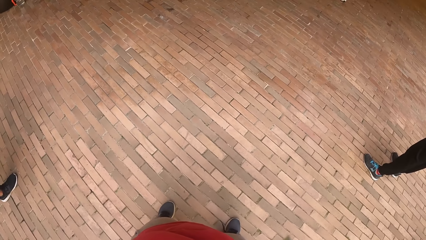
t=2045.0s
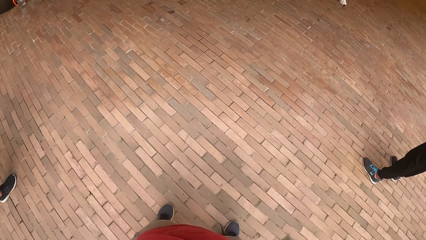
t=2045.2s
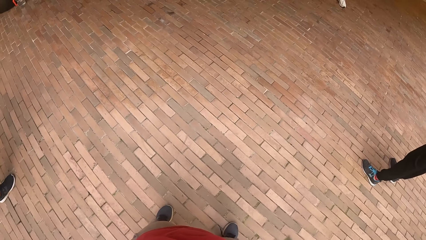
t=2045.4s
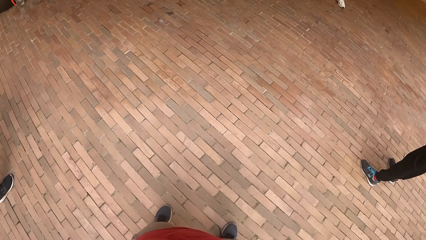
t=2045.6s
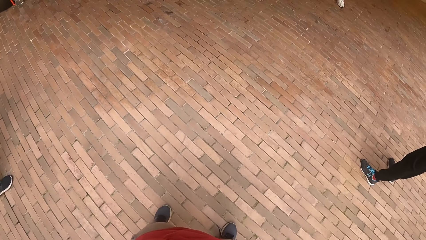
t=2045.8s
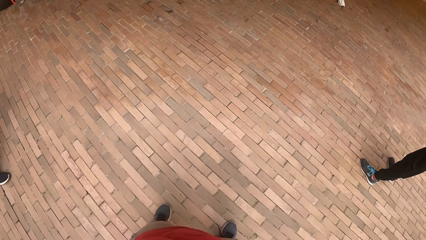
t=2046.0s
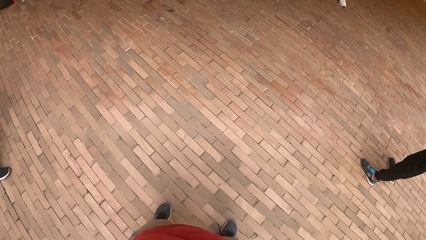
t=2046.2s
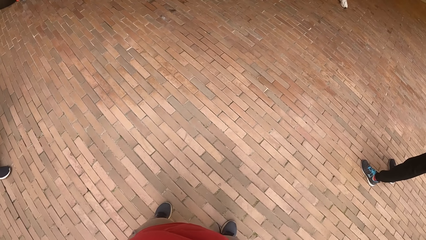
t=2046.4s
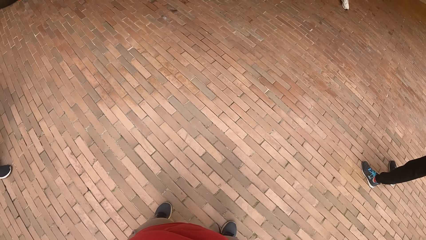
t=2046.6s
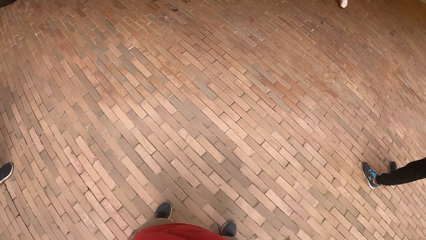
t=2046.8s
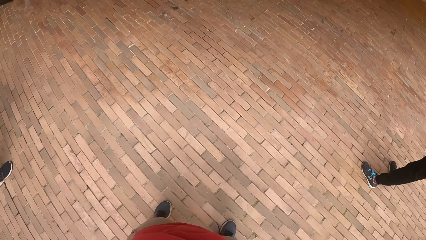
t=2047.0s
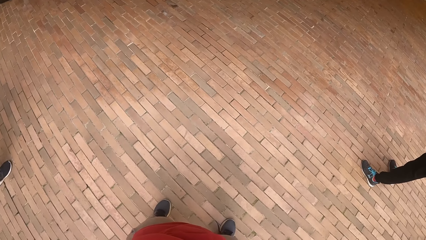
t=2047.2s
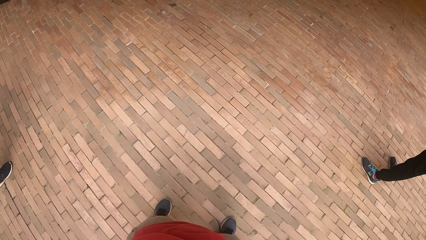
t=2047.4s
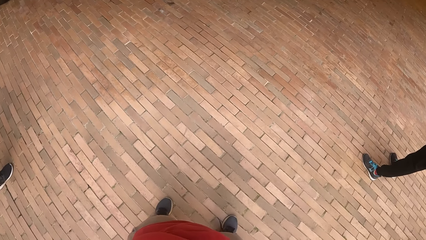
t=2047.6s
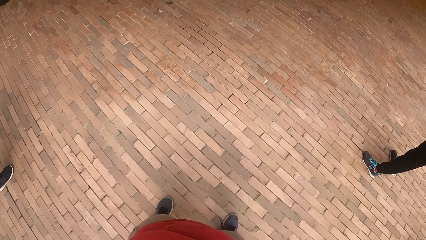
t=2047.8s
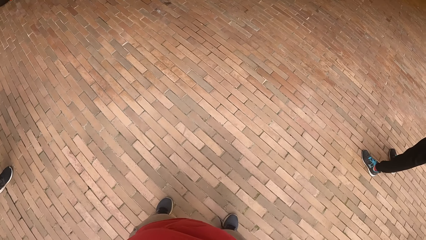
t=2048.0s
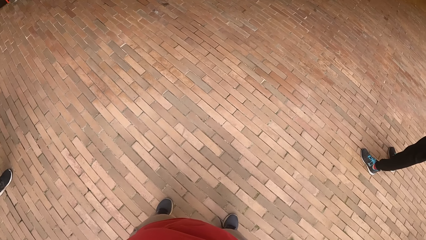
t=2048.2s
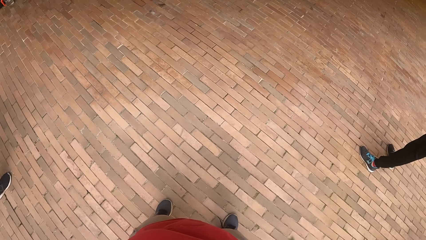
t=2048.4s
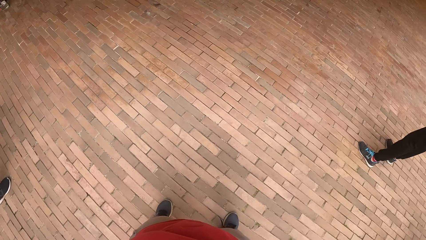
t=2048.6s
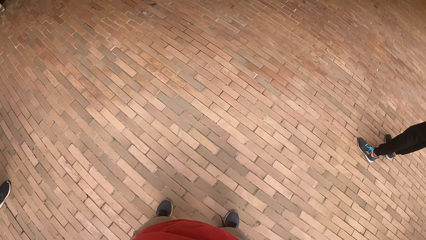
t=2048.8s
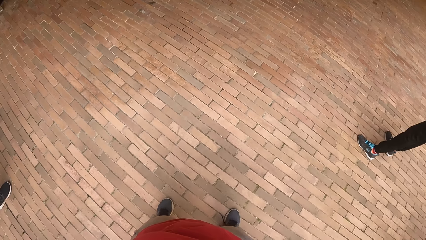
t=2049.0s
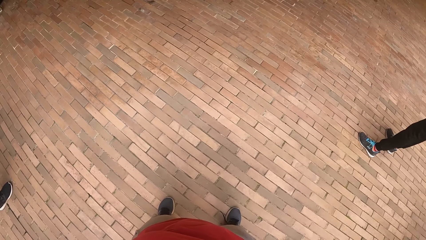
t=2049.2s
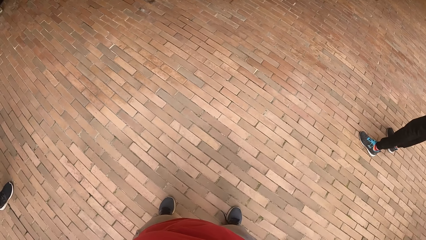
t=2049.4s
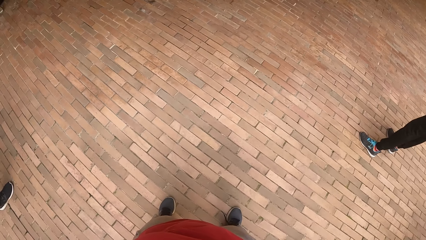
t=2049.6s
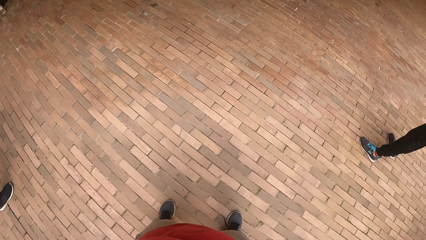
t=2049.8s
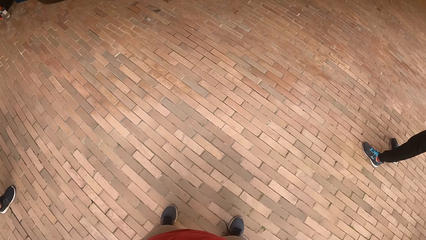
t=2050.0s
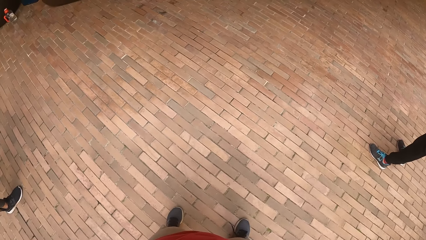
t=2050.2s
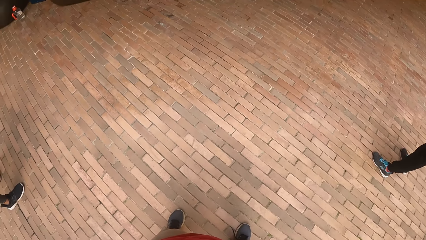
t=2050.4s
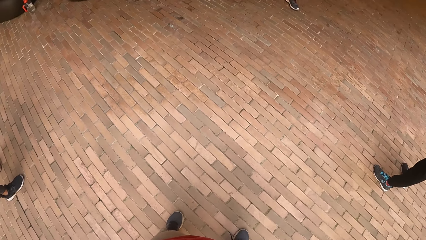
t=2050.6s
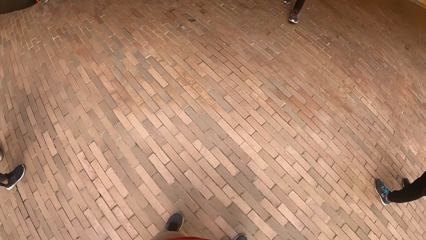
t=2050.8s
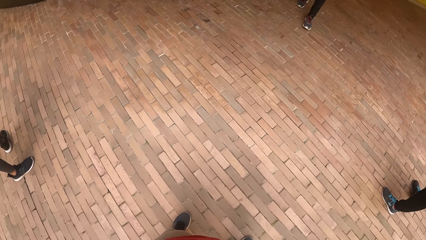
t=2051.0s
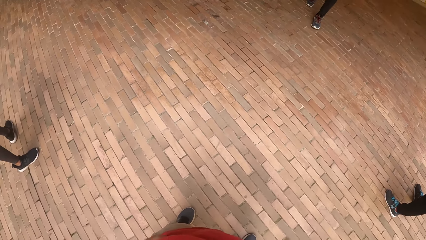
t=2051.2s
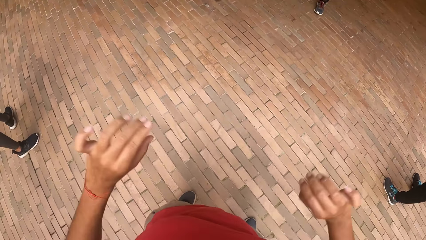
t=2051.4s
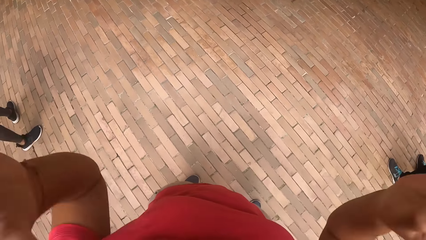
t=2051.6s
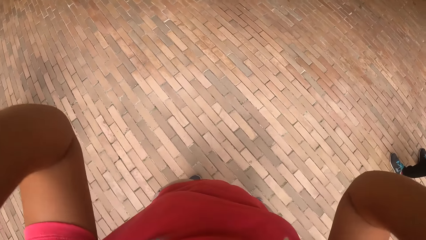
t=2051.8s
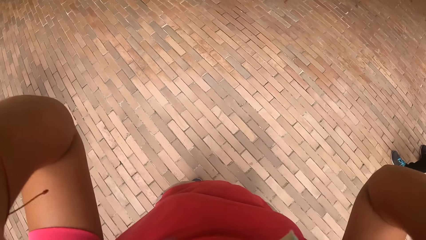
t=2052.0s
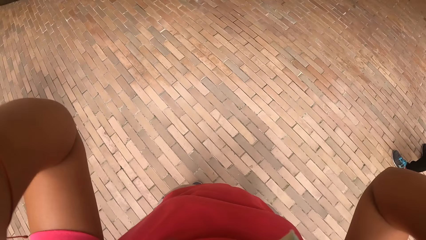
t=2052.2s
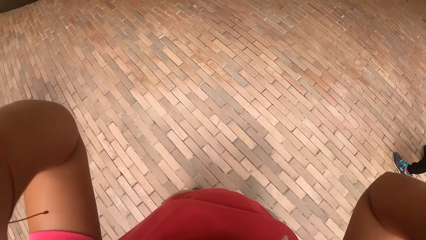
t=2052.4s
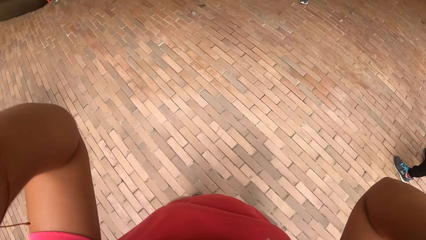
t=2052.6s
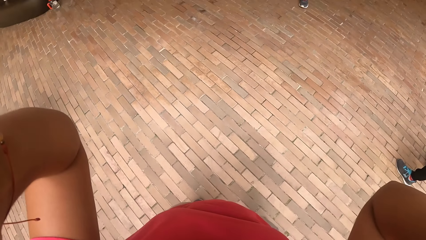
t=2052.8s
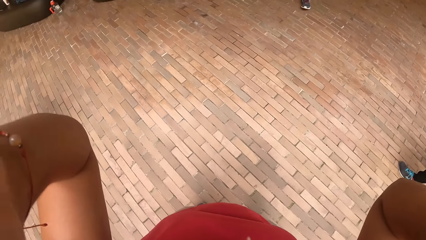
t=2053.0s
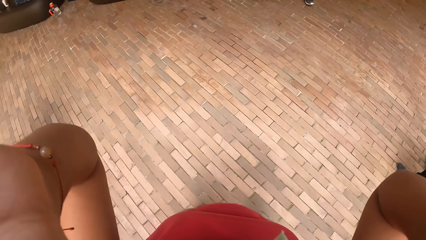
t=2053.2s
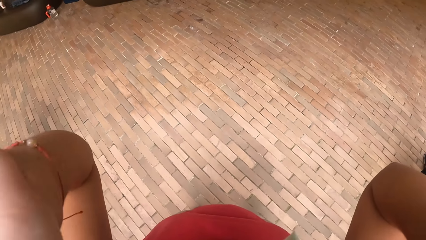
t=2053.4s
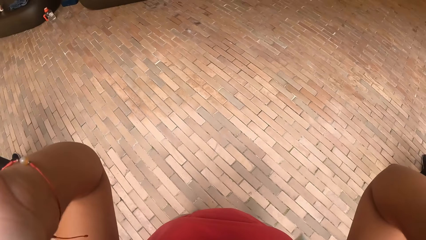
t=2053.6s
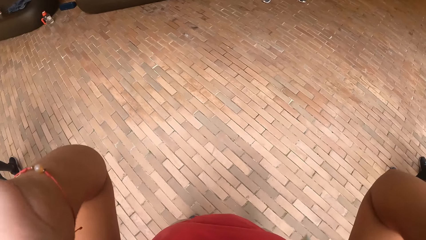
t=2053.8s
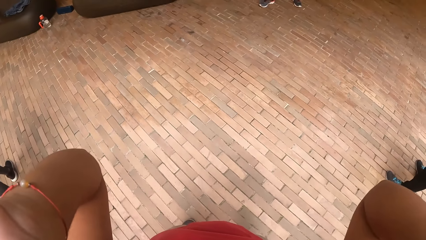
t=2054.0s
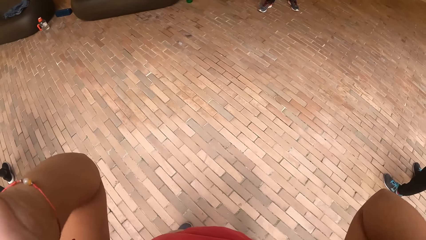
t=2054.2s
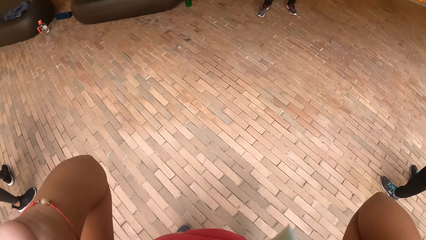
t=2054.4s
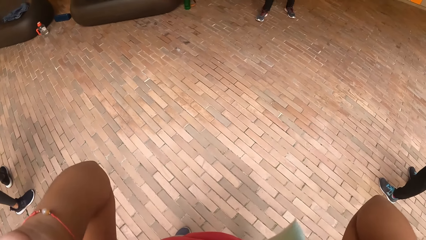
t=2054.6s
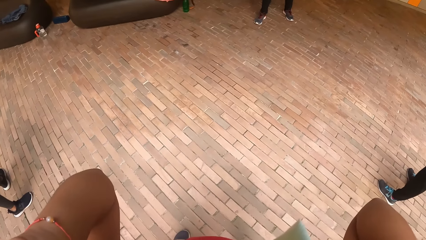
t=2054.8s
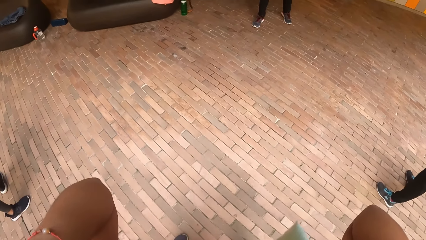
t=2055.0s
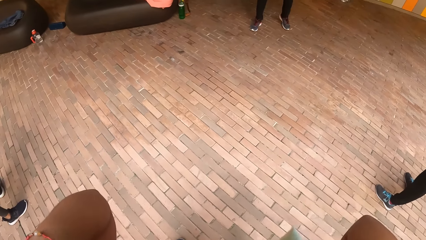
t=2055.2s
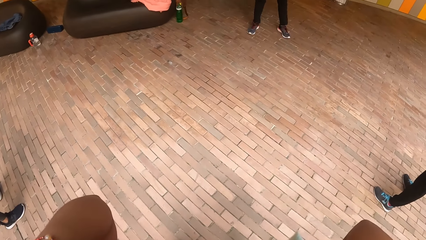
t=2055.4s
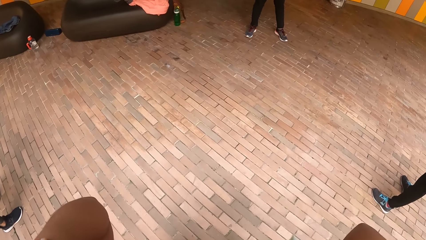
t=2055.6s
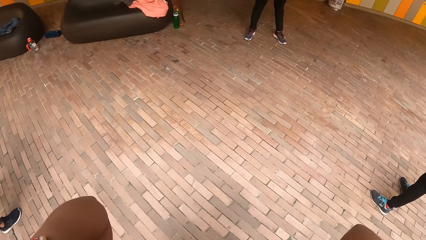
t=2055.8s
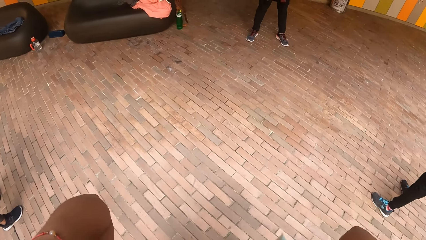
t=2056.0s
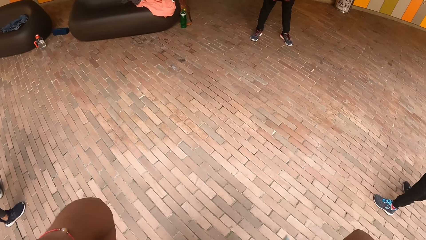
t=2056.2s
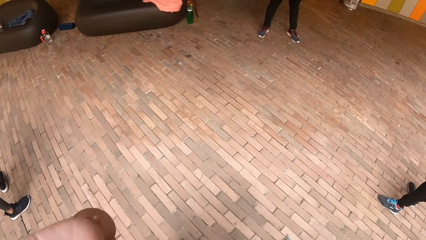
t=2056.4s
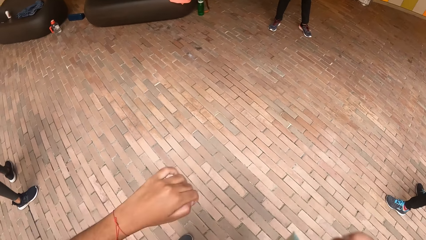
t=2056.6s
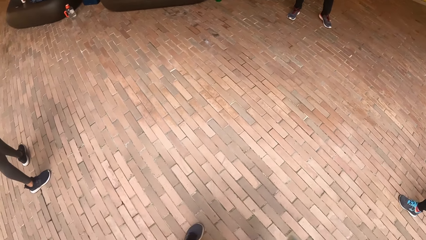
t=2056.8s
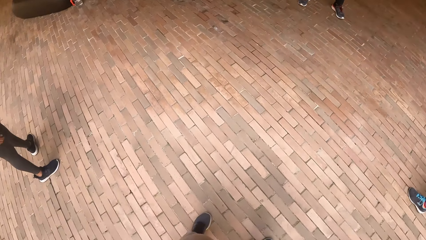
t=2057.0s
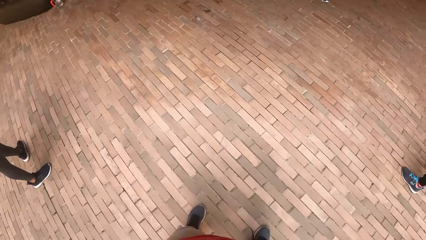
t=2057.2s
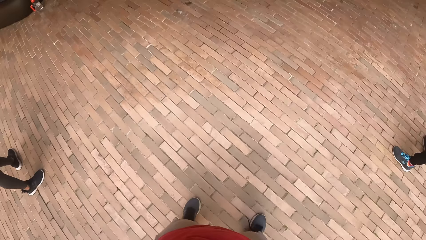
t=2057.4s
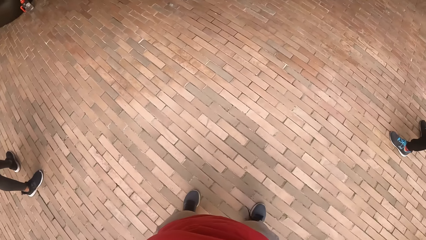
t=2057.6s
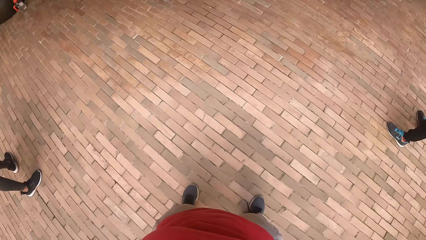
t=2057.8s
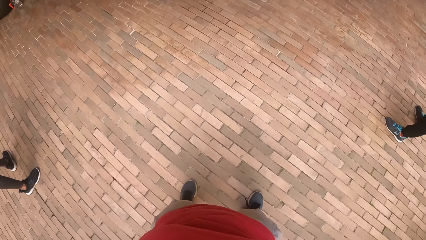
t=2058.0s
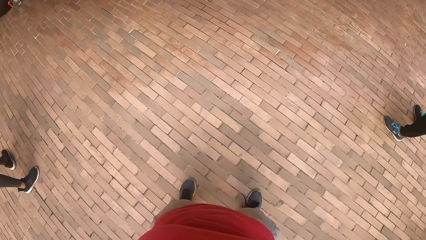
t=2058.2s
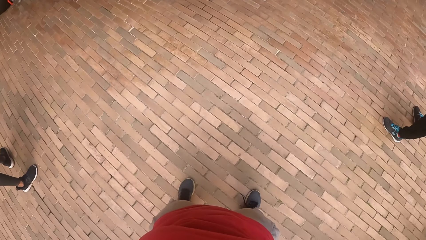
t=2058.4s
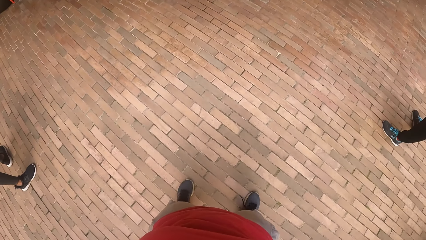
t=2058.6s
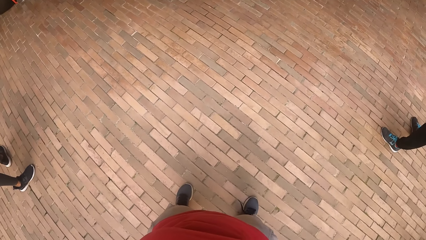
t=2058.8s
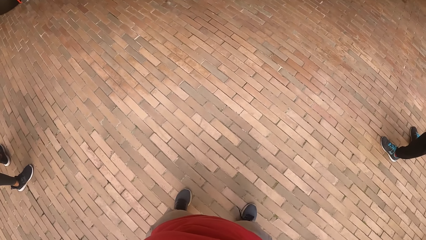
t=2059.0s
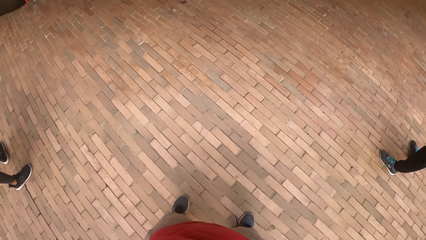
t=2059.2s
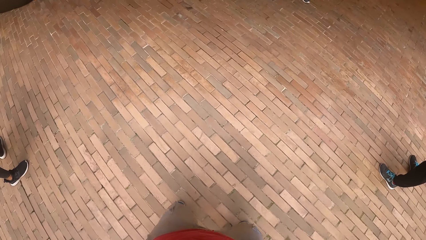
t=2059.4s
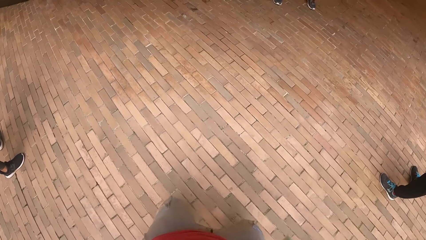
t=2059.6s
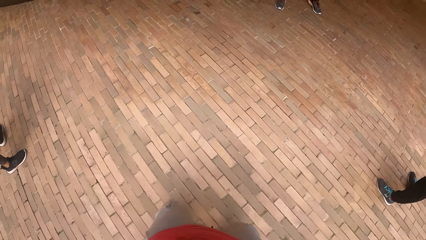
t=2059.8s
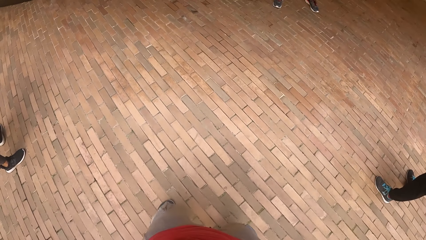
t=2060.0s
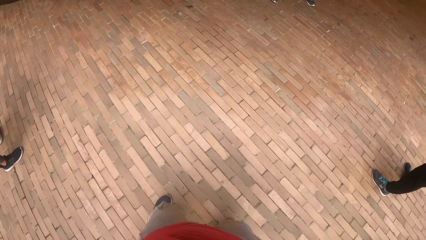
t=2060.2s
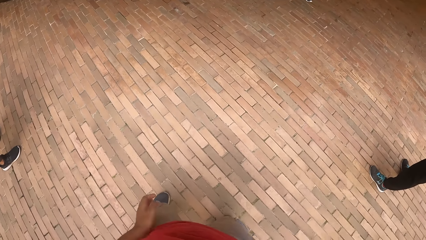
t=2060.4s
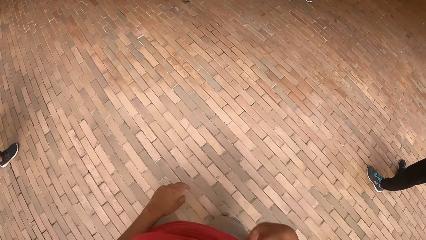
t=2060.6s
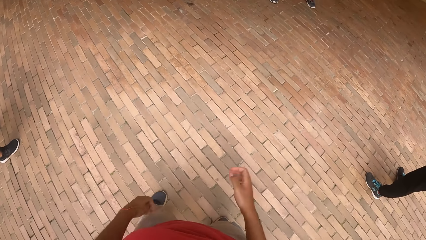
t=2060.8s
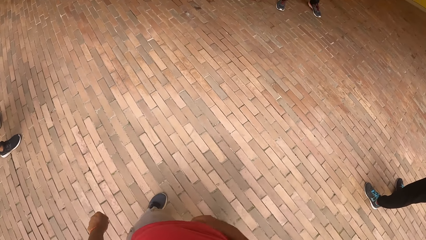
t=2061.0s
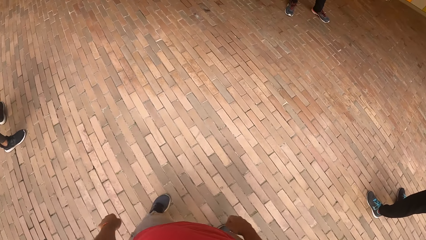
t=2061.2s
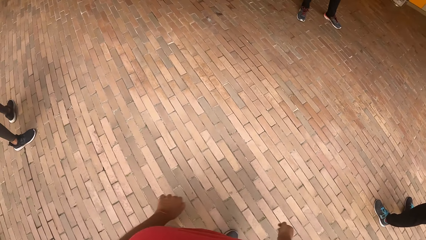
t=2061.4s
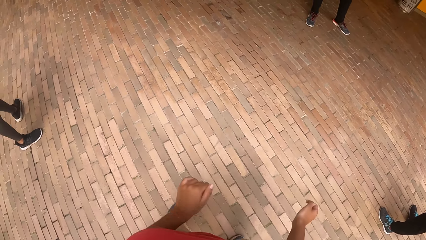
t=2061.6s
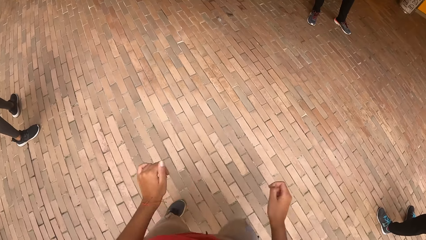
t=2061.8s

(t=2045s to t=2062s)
The camera wearer touches the face.
